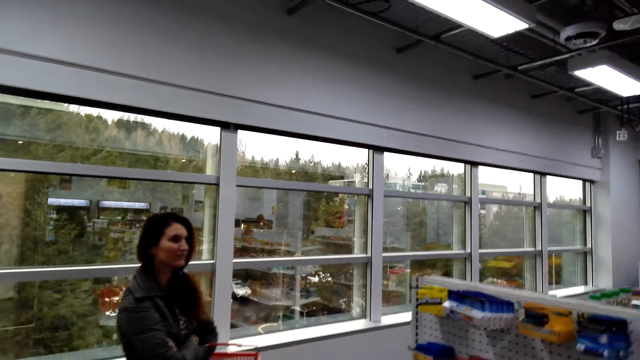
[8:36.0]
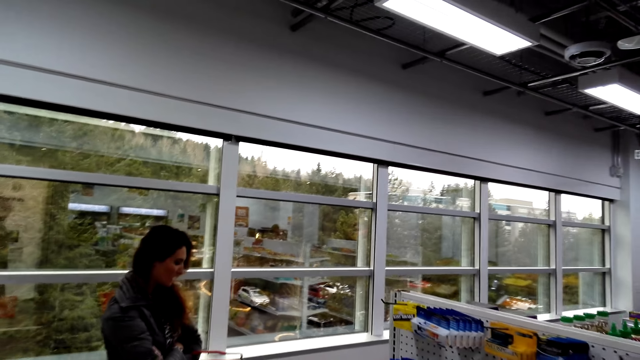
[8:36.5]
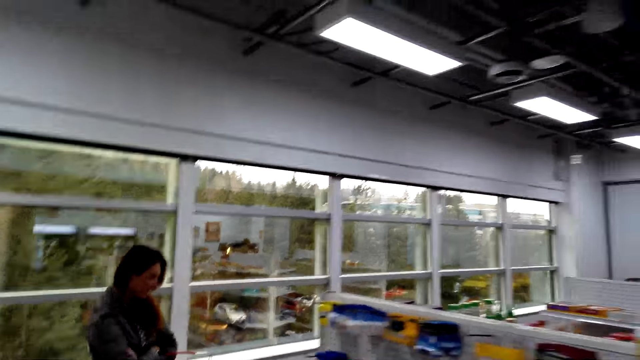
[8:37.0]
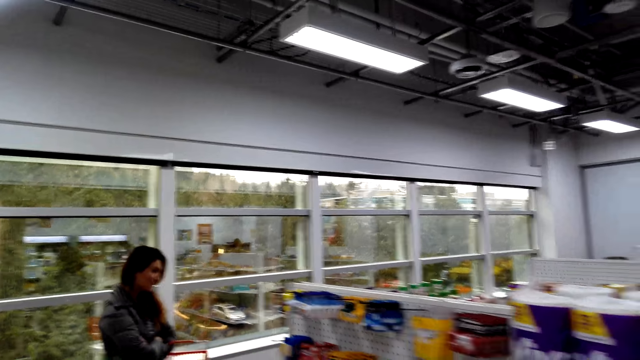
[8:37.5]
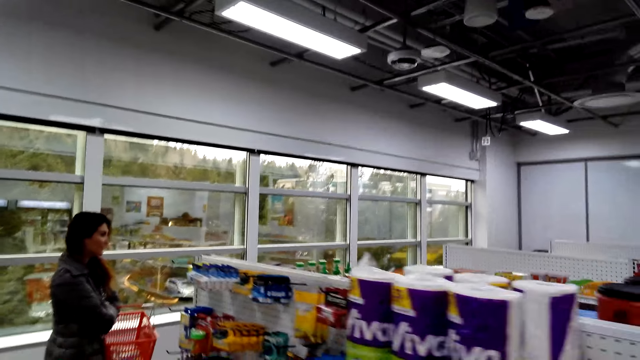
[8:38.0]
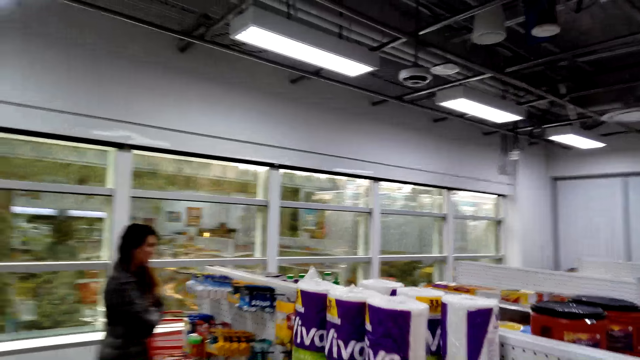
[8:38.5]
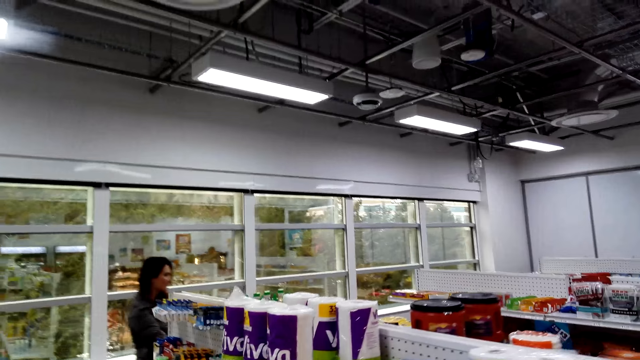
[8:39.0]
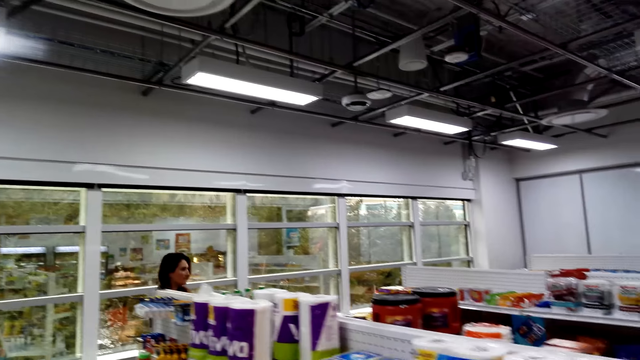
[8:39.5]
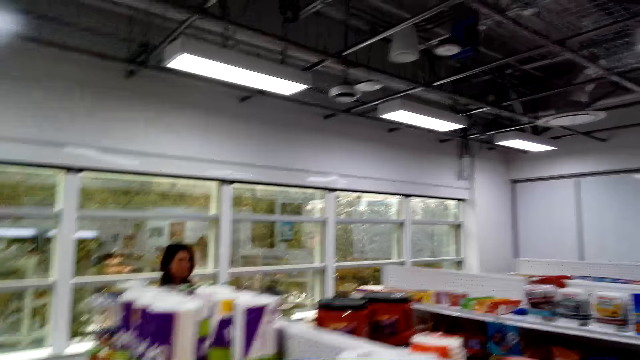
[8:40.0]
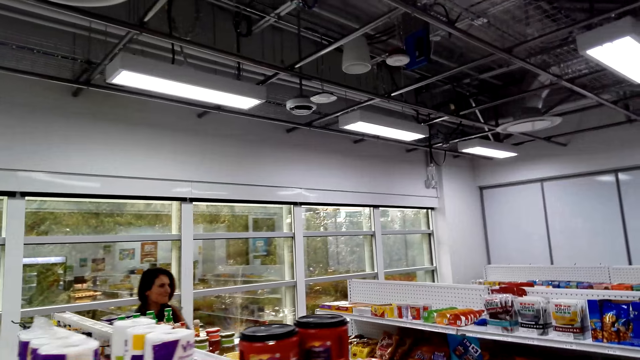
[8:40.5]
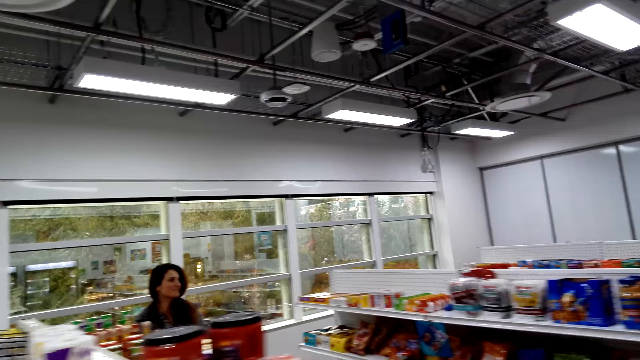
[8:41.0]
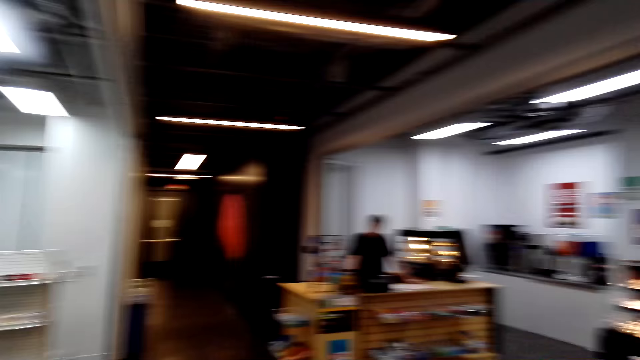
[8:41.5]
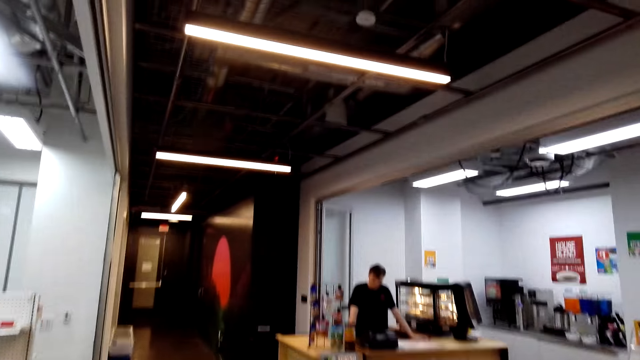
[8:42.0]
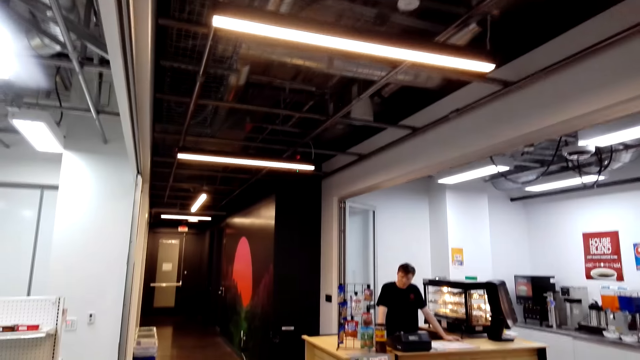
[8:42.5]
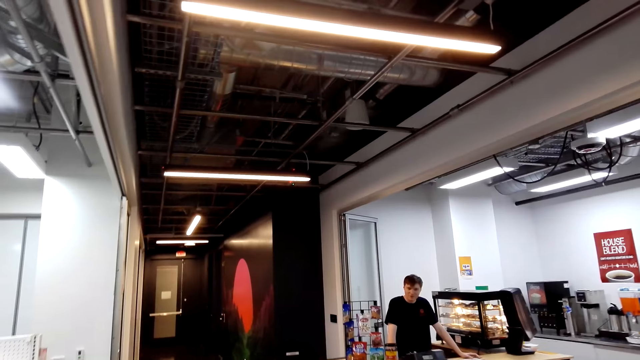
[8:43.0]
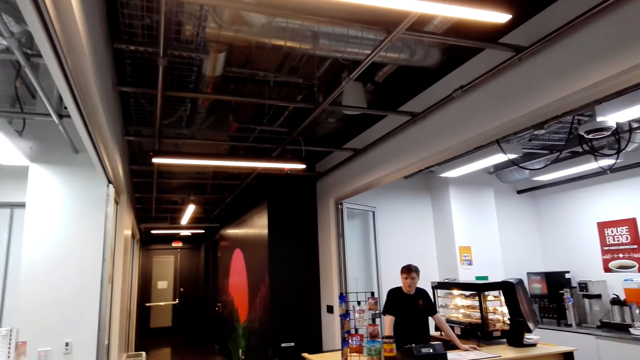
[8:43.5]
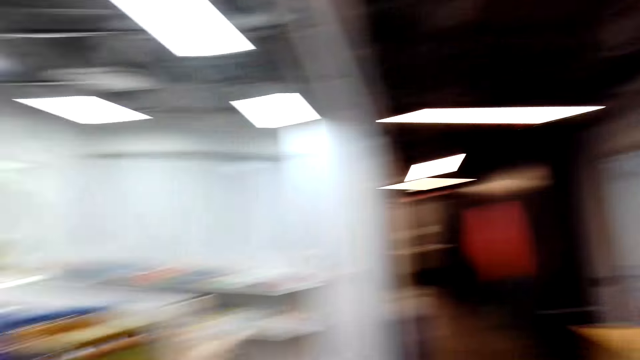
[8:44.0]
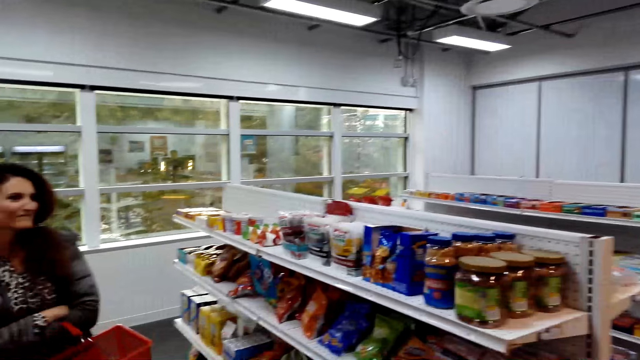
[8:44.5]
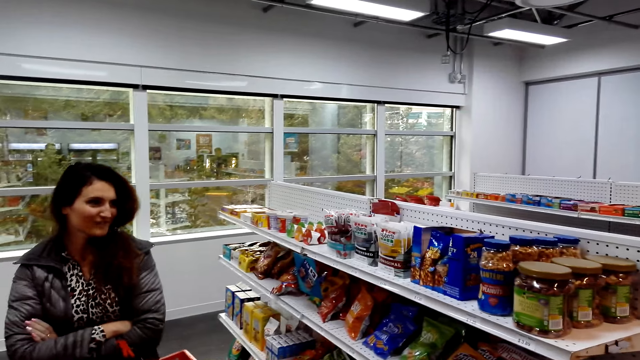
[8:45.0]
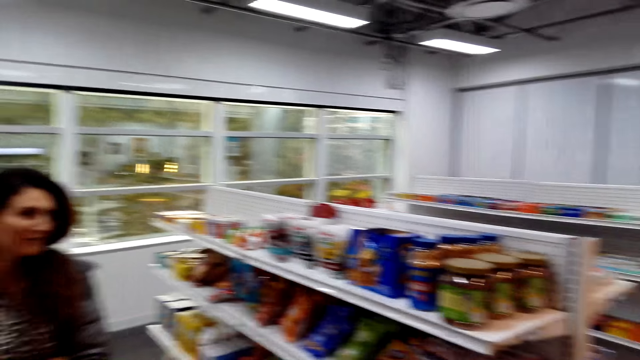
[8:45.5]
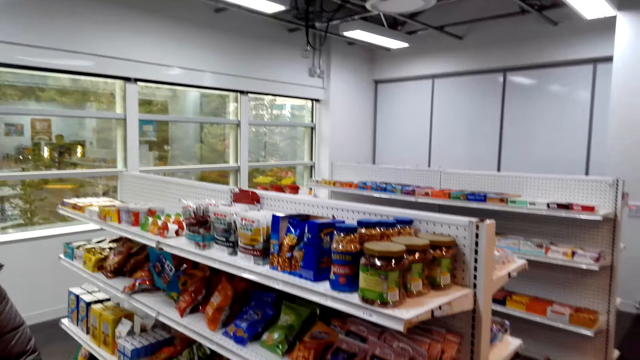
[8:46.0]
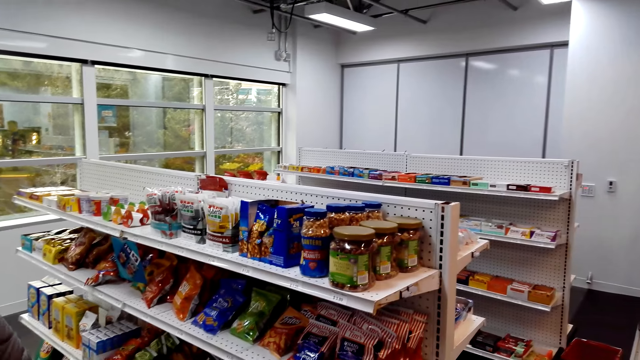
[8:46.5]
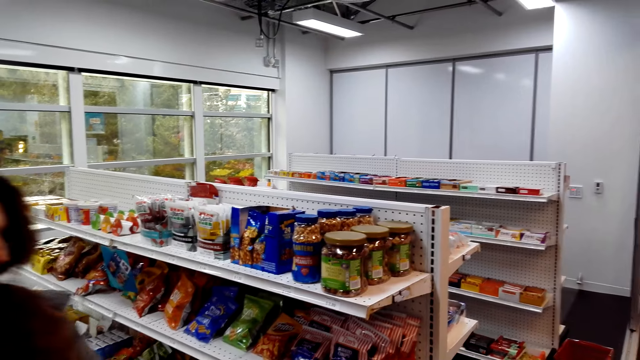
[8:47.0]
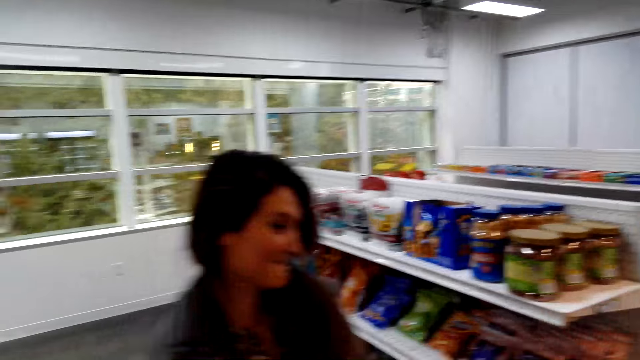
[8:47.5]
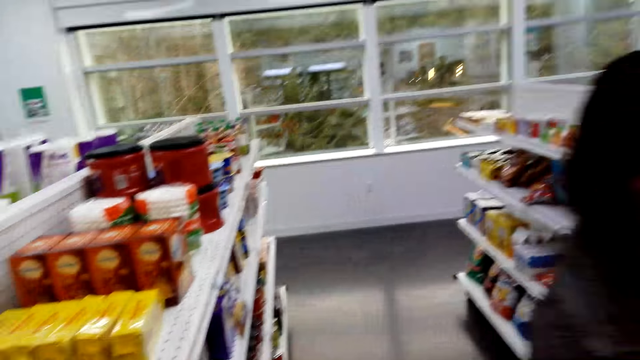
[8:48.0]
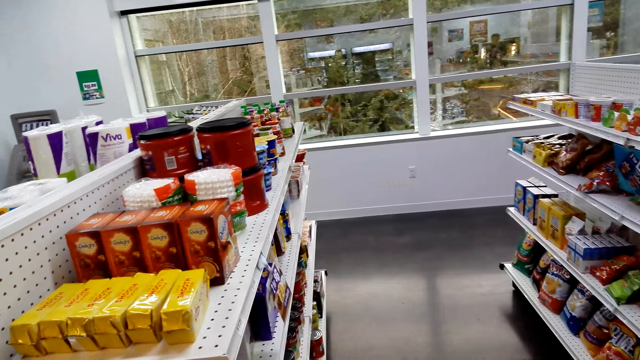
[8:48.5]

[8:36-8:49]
A woman speaks to the camera wearer. The camera wearer looks at the woman. They walk. A cashier speaks to the woman. The woman speaks to the cashier.

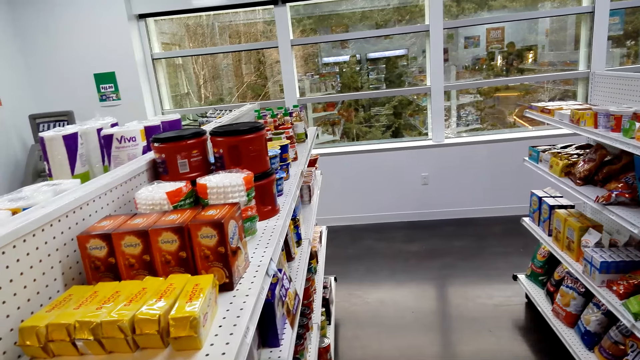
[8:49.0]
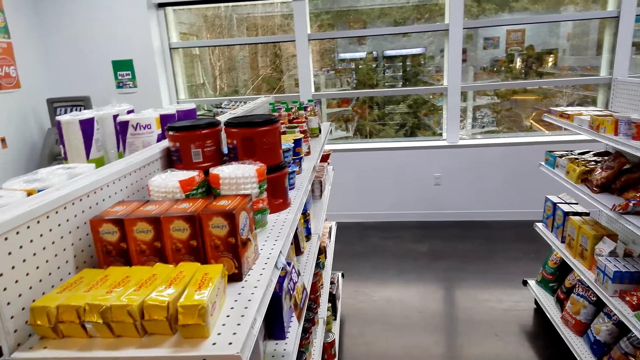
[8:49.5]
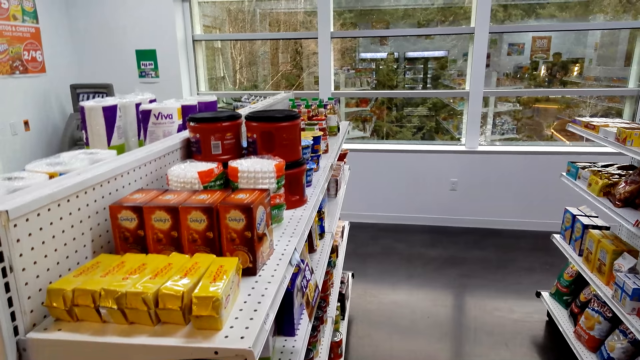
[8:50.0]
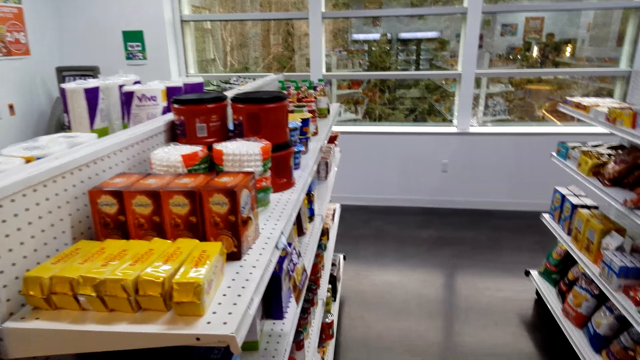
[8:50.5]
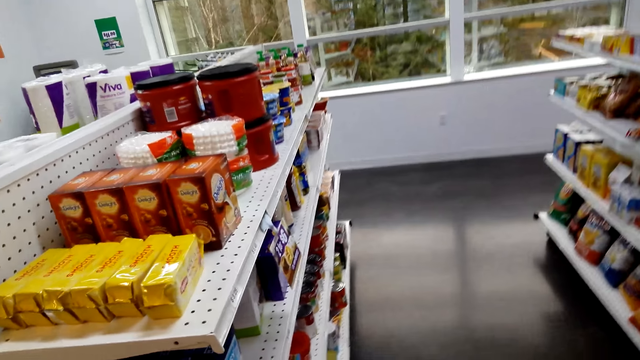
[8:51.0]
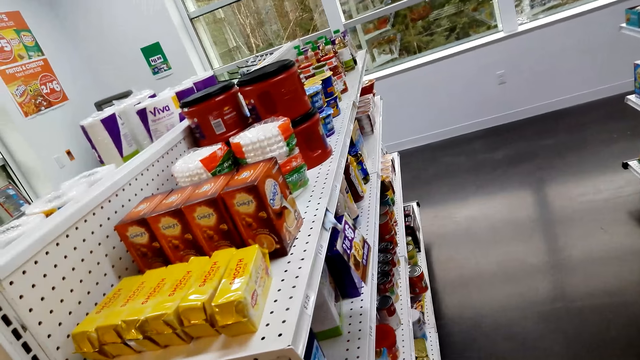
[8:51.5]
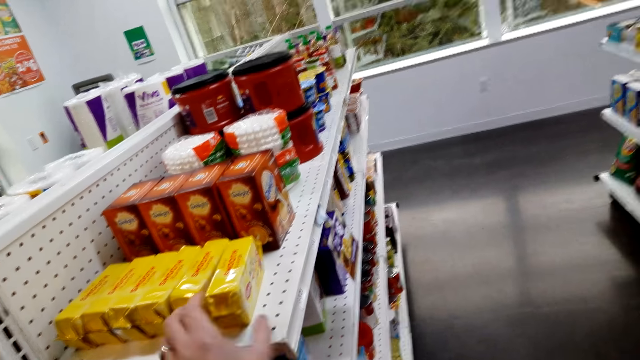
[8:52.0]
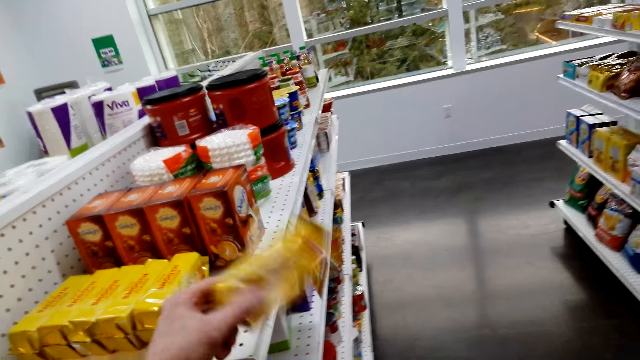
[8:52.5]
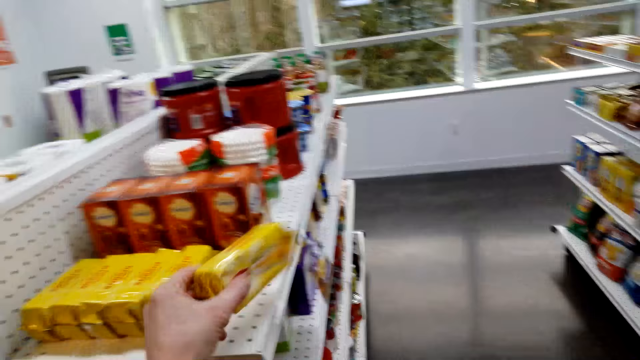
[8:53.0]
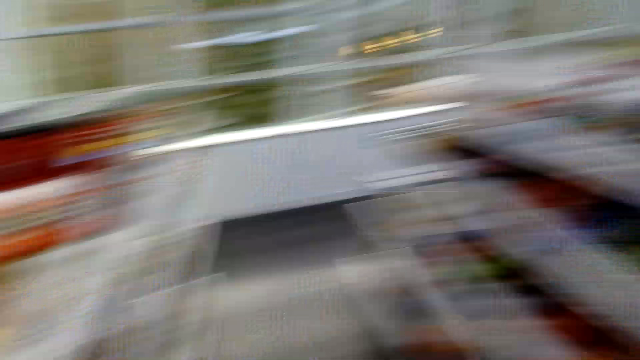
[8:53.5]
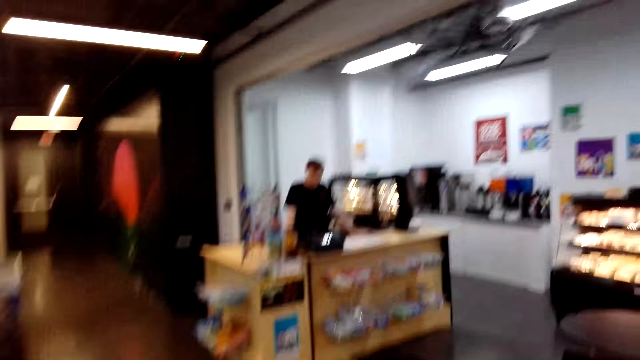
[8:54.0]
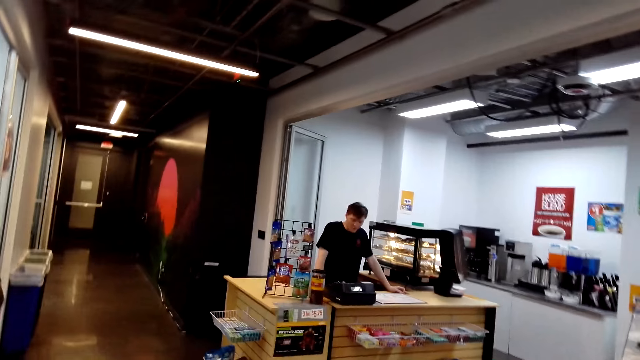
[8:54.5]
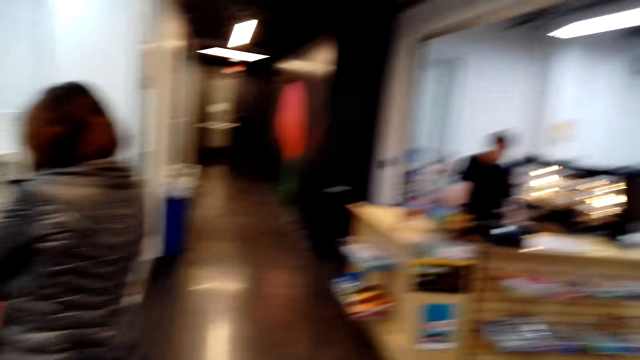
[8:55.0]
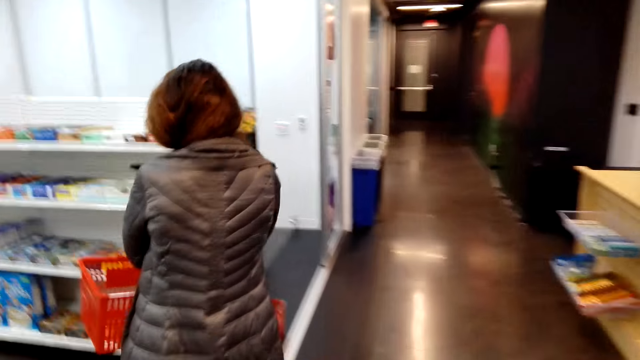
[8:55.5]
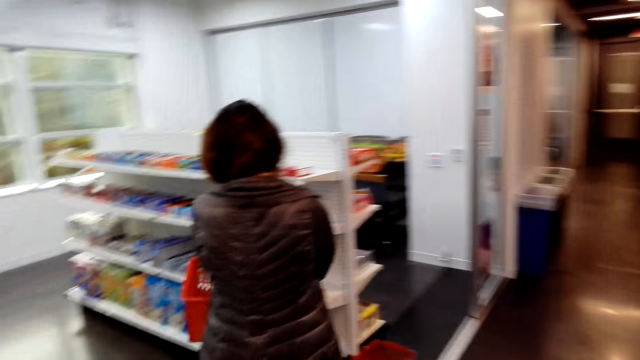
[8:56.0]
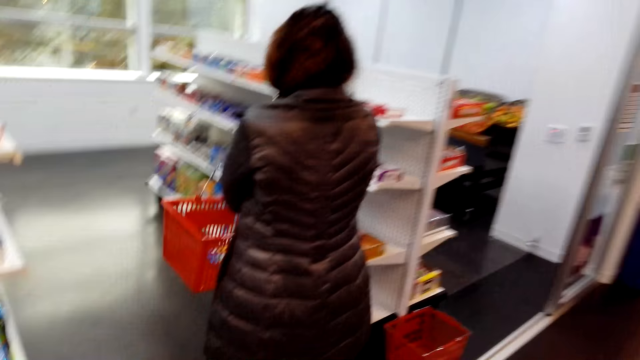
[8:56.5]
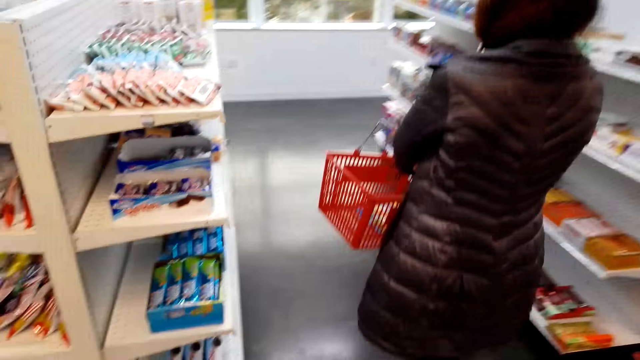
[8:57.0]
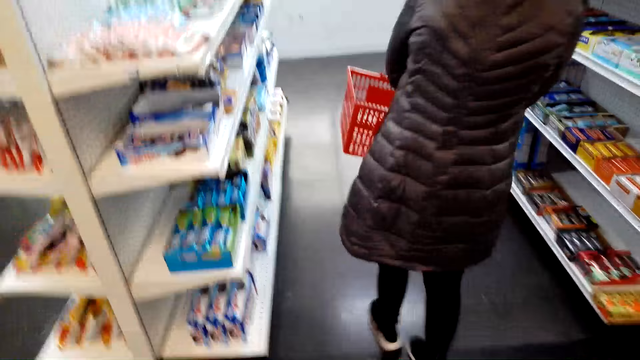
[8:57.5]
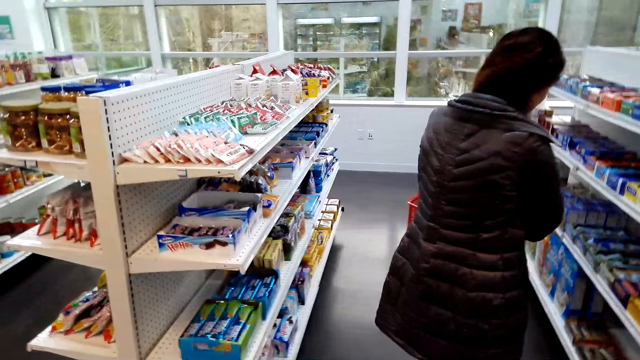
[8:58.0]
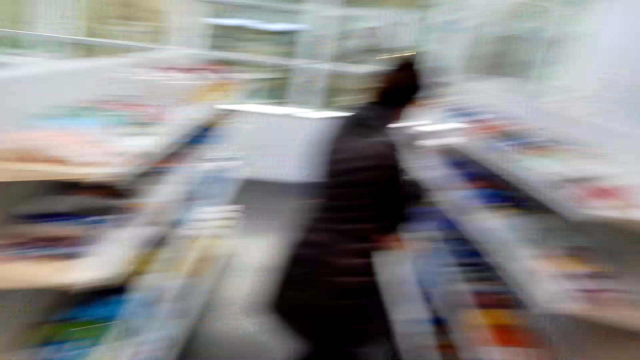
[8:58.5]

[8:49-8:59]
The camera wearer speaks. They pick a biscuit packet on the shelf and return the biscuit packet on the shelf. They walk.
